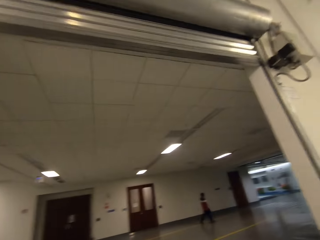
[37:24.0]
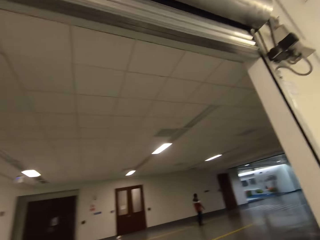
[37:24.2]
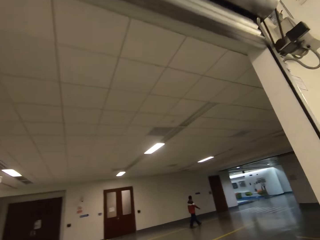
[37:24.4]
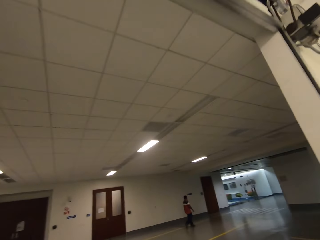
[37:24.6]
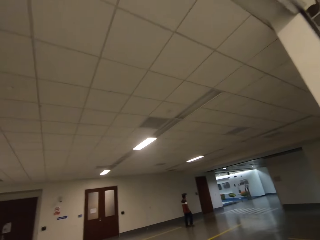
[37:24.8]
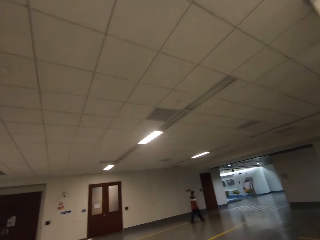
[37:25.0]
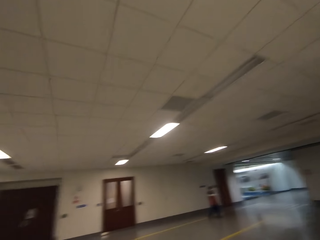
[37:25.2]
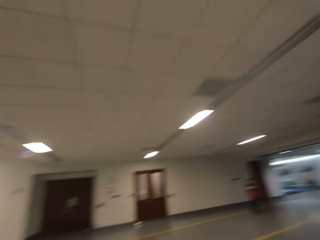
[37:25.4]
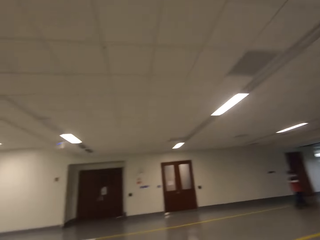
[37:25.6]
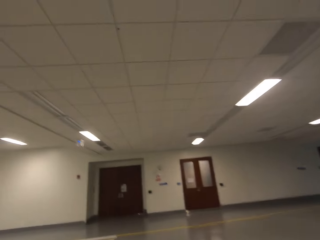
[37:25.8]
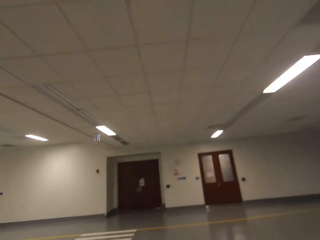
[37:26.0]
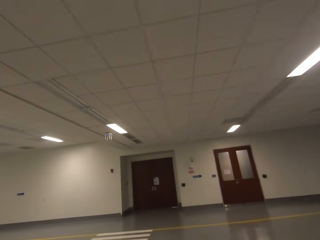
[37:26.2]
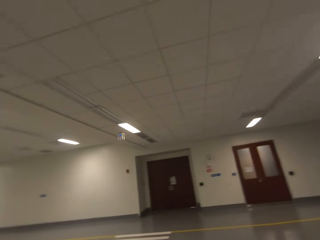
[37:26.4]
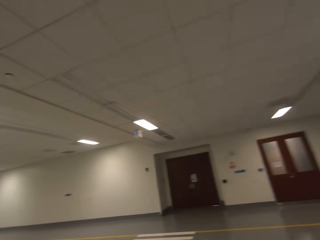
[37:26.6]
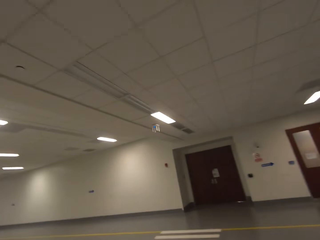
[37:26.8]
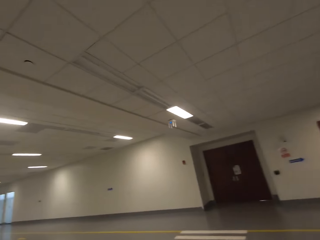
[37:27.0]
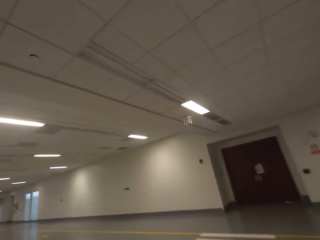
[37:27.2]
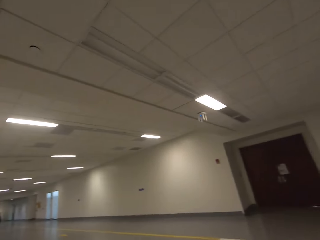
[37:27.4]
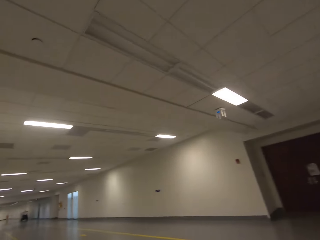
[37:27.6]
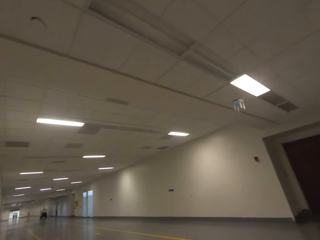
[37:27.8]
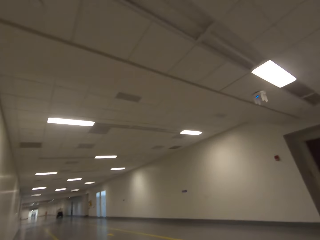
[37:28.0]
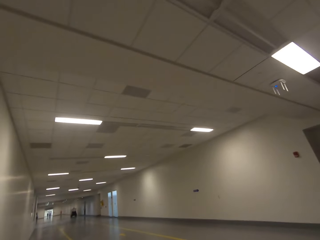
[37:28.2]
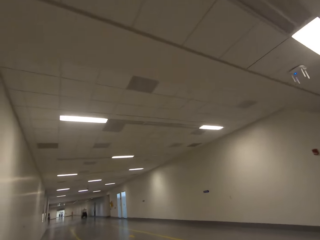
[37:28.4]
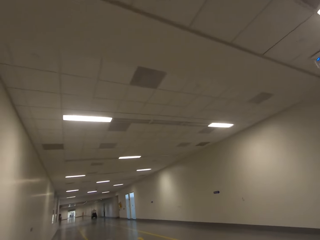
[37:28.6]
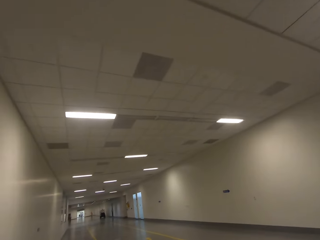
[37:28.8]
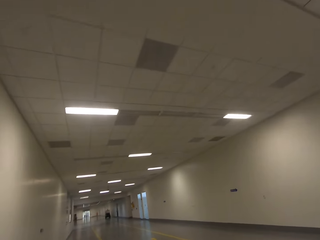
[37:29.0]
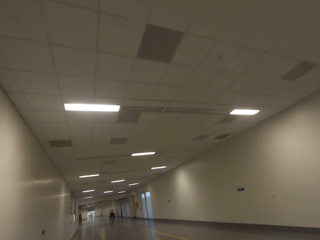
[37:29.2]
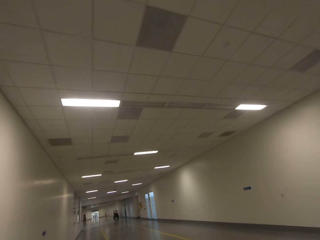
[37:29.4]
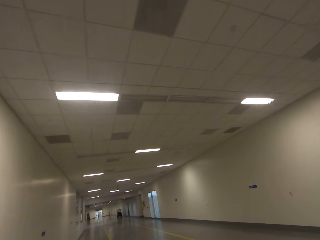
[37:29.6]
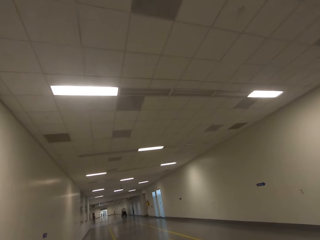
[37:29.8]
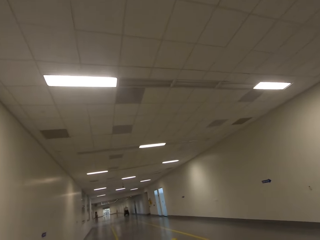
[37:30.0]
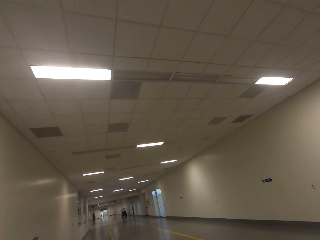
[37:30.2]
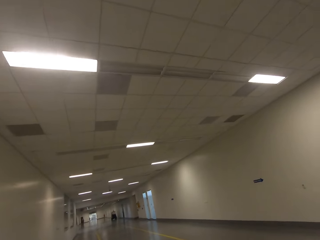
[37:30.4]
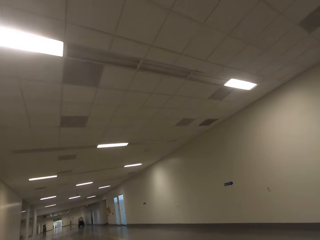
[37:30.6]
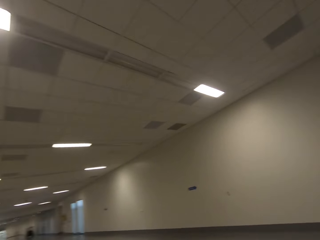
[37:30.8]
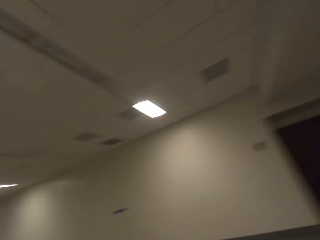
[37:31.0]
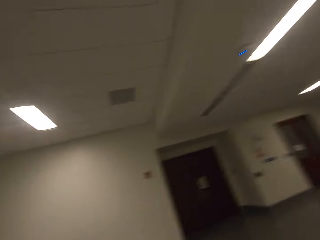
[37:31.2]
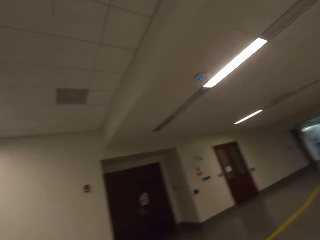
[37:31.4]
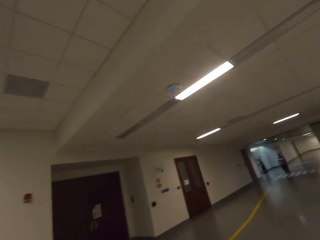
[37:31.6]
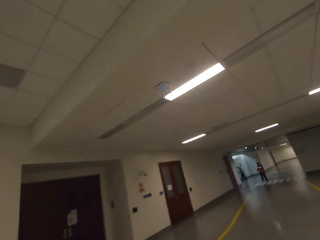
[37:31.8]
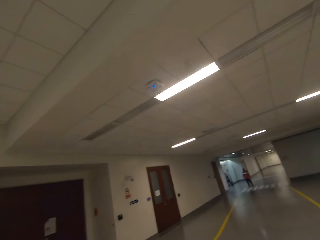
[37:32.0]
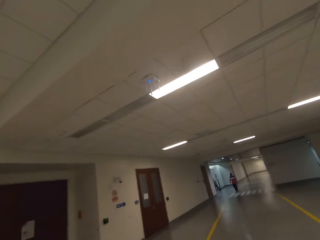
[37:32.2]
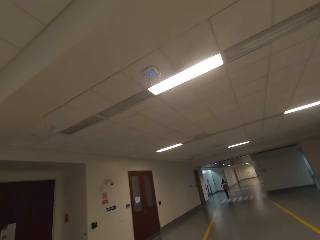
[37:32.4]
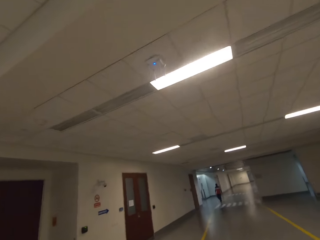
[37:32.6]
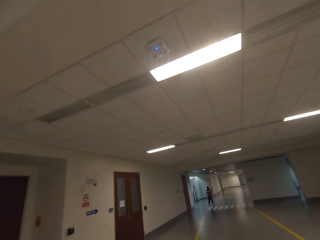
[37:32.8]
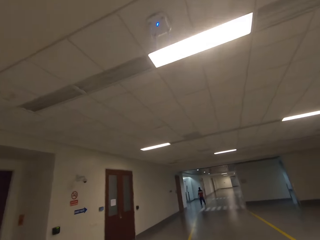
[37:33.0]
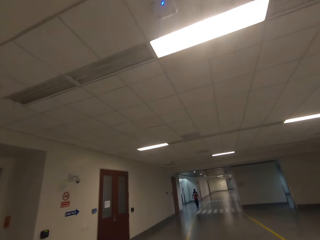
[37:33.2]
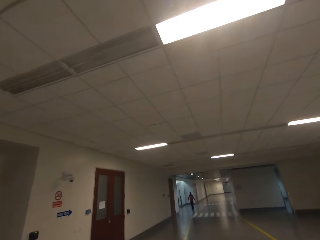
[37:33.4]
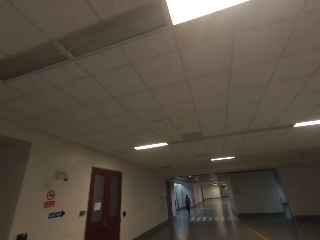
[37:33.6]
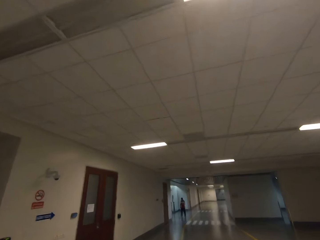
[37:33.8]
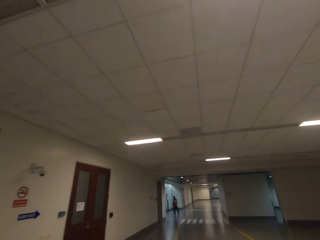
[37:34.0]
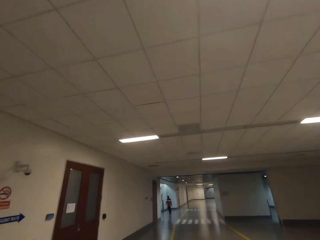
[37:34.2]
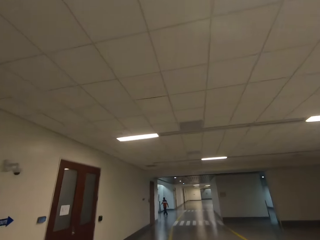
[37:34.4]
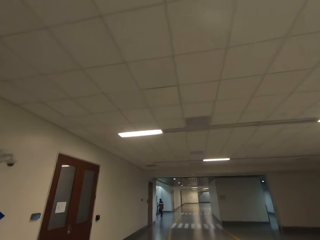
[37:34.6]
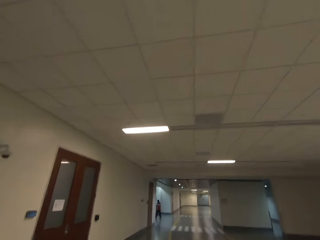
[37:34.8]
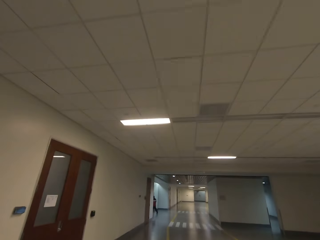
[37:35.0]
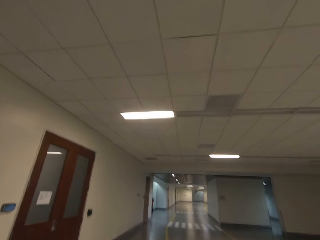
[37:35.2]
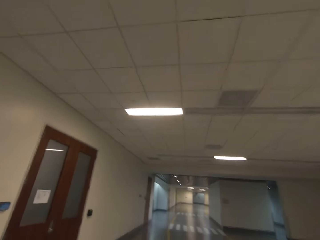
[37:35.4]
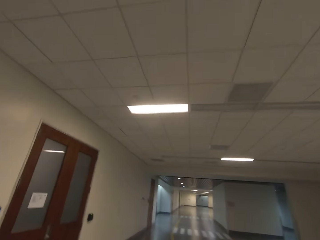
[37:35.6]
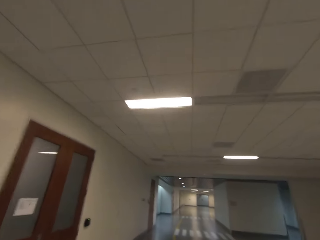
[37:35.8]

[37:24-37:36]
The camera wearer walks on the basement and looks around. They turn around and walk on the basement.

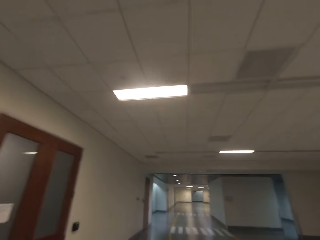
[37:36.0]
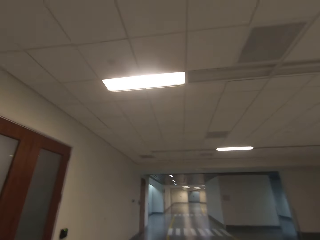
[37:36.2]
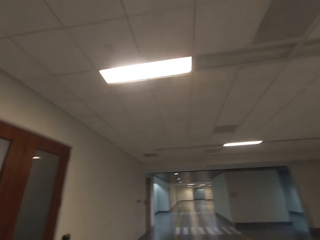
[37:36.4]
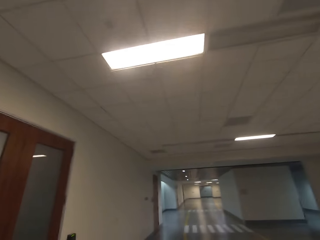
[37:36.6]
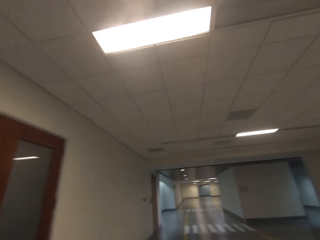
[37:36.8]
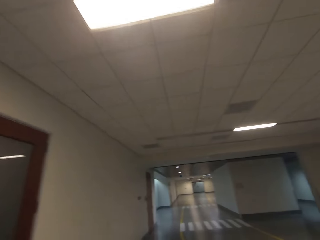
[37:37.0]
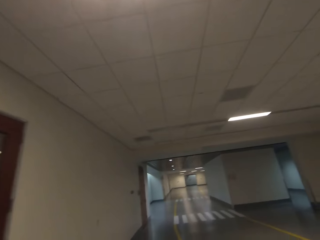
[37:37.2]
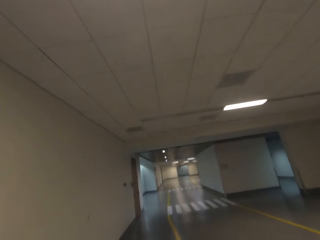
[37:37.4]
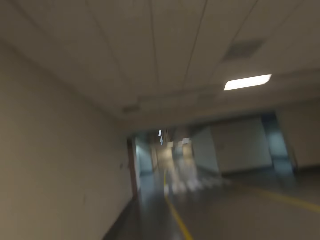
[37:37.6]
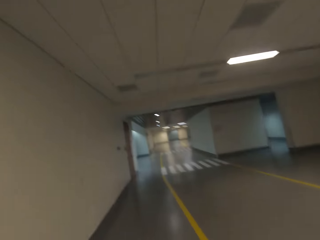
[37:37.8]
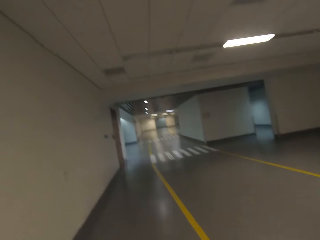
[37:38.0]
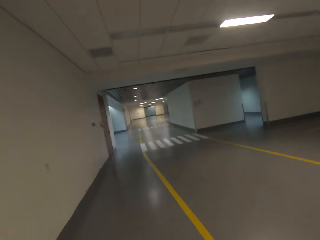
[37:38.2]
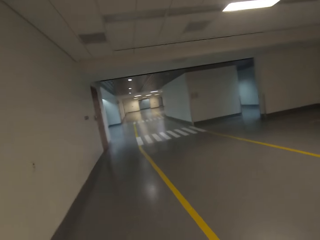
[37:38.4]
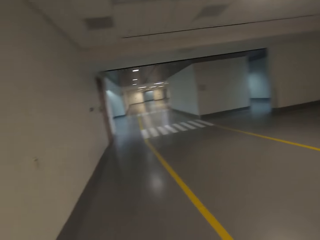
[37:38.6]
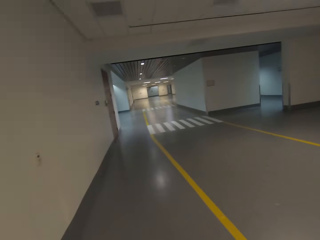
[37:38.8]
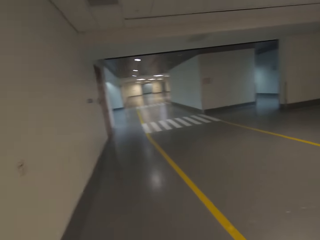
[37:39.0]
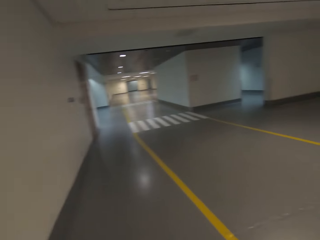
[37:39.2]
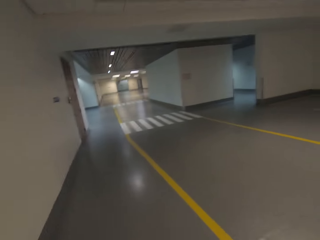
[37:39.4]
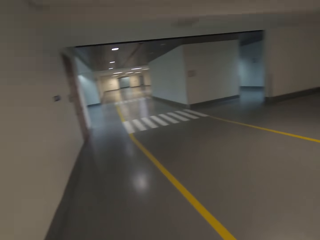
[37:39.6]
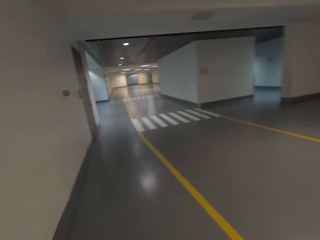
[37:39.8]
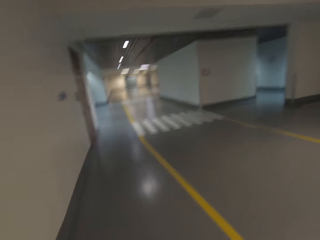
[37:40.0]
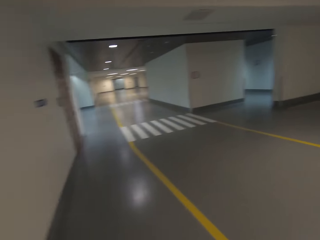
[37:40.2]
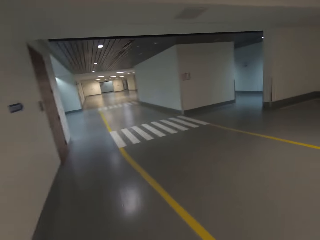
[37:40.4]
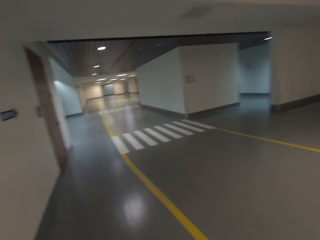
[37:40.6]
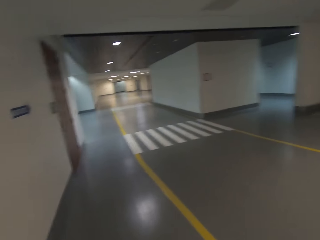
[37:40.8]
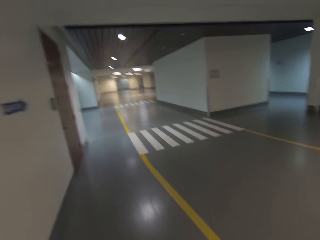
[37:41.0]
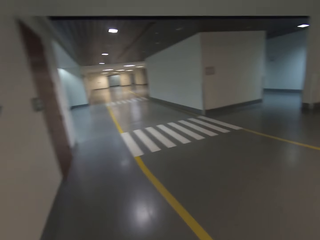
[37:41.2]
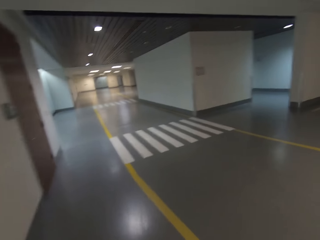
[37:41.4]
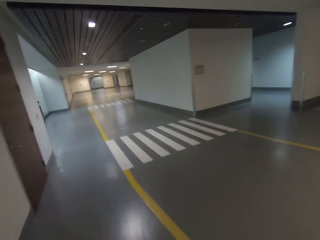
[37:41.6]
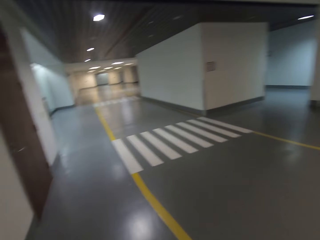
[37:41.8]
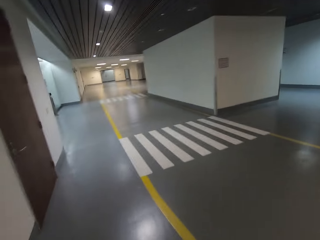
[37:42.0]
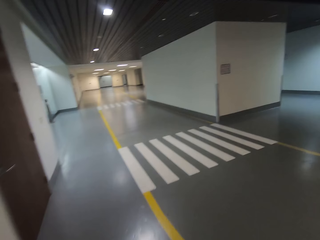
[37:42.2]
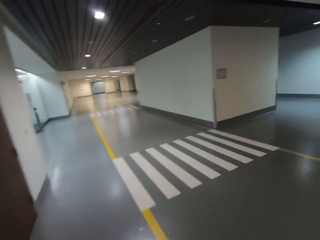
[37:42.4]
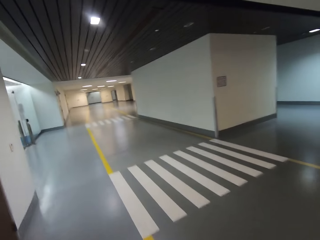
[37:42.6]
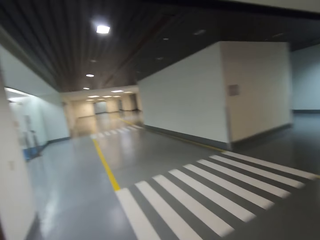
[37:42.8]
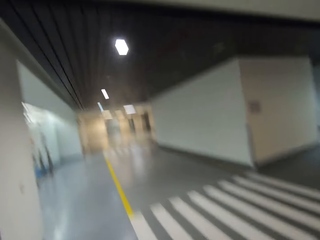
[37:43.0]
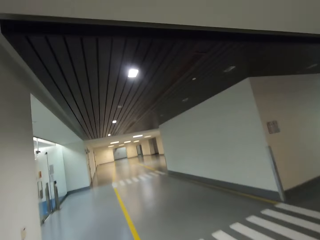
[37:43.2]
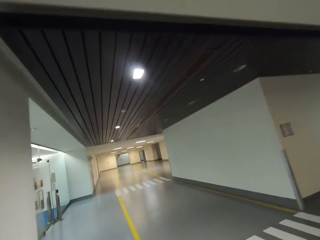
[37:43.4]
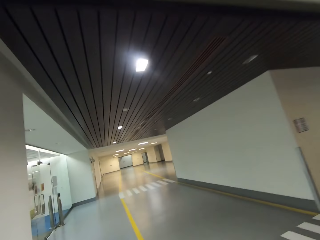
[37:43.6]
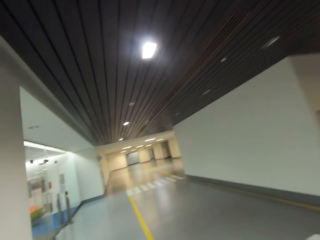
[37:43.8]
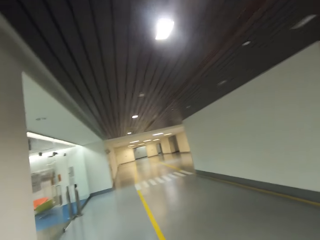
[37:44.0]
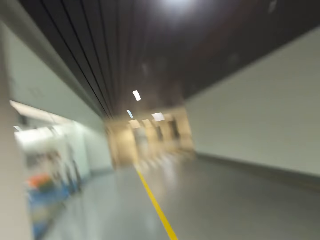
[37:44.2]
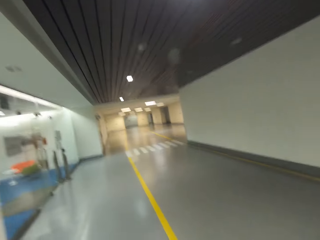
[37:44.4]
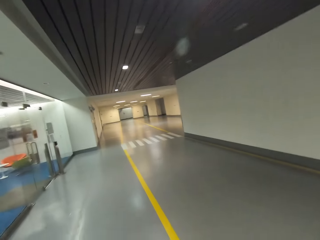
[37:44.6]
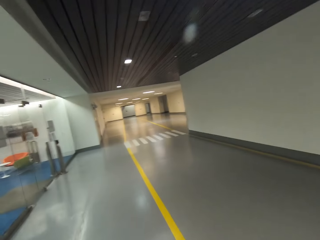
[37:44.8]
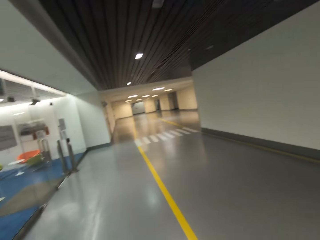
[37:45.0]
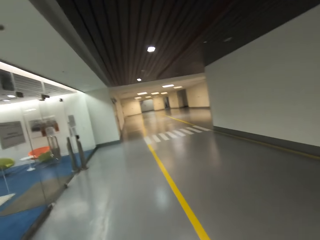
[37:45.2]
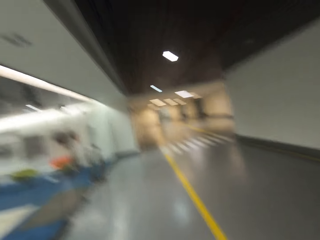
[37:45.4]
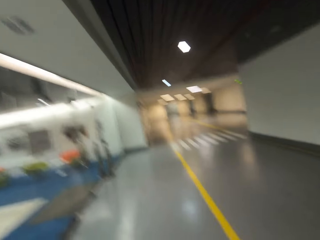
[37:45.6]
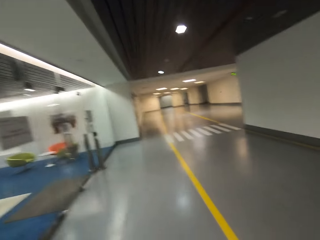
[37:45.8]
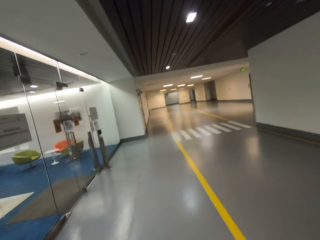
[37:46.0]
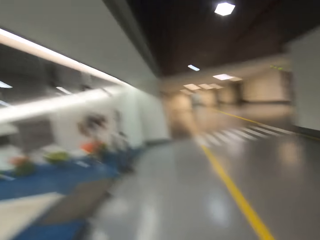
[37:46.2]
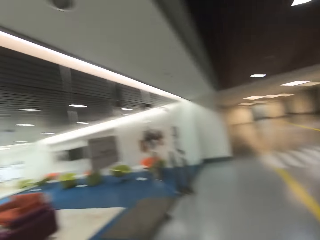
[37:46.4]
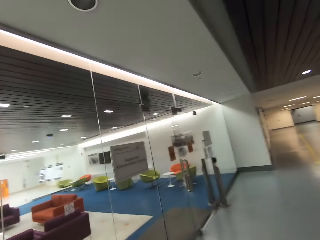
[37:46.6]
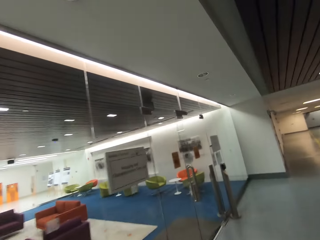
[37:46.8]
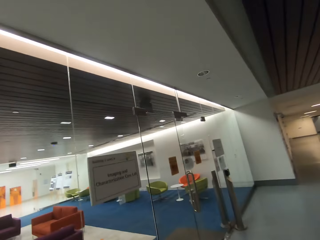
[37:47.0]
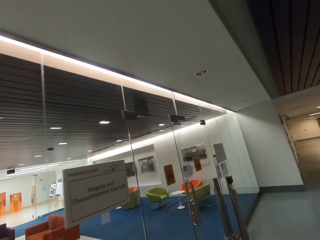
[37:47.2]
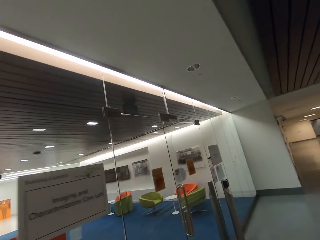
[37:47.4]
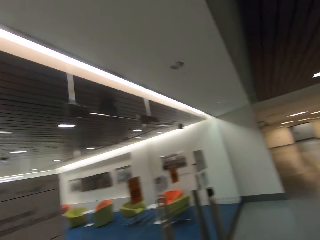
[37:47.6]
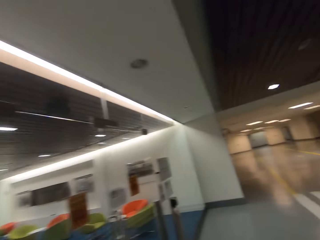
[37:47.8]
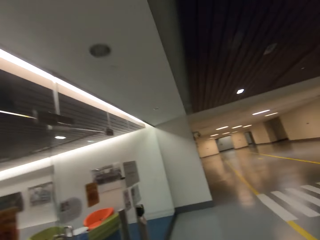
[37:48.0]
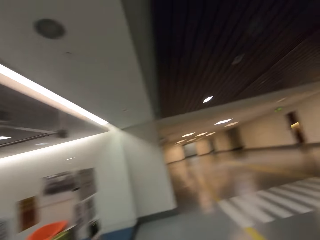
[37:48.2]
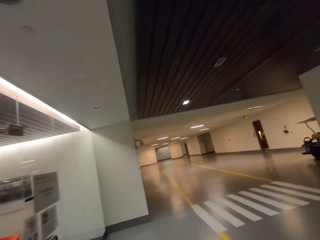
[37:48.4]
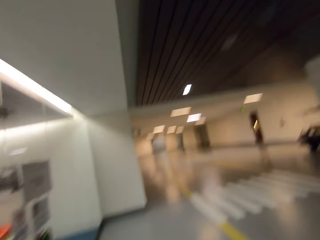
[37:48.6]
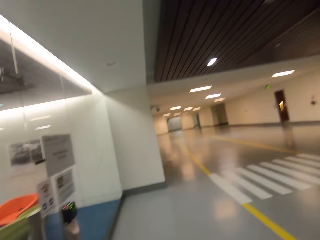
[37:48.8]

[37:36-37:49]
The camera wearer opens a door.
